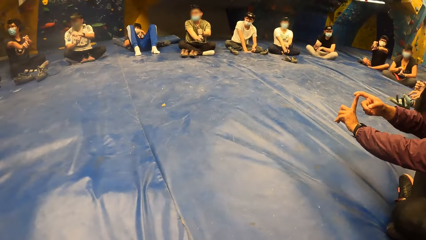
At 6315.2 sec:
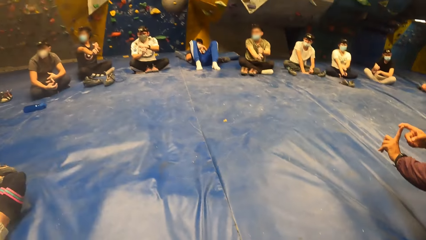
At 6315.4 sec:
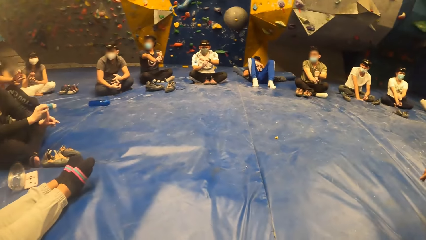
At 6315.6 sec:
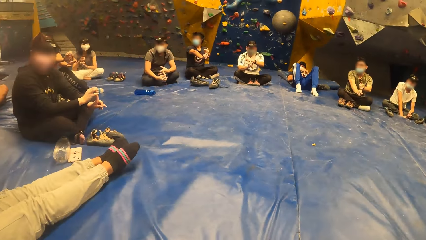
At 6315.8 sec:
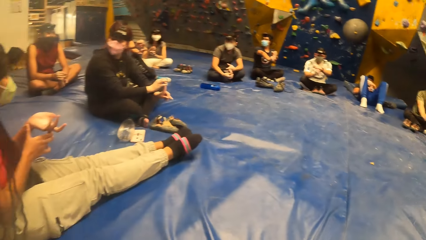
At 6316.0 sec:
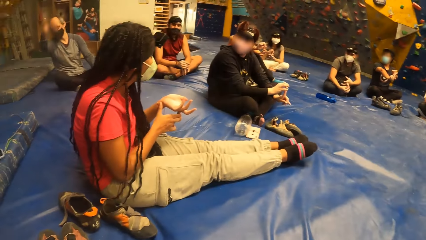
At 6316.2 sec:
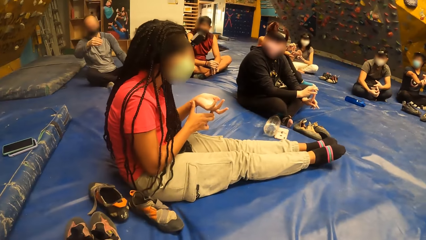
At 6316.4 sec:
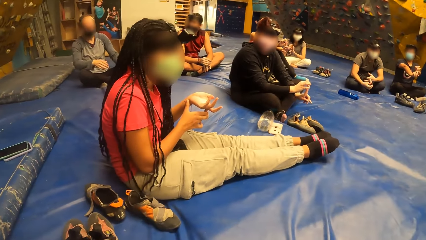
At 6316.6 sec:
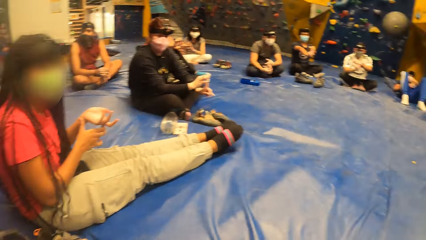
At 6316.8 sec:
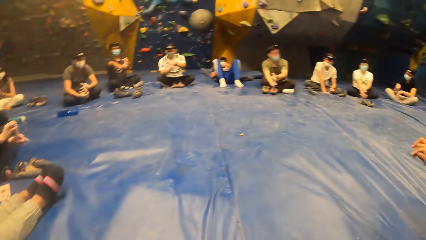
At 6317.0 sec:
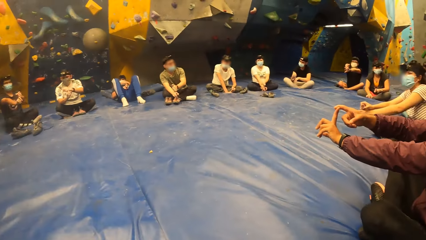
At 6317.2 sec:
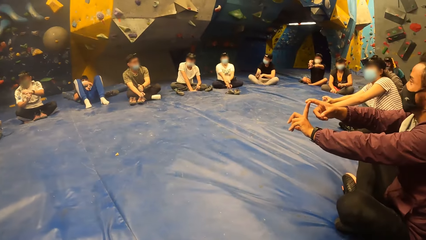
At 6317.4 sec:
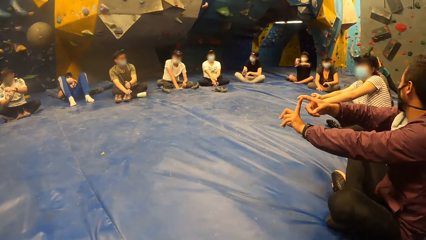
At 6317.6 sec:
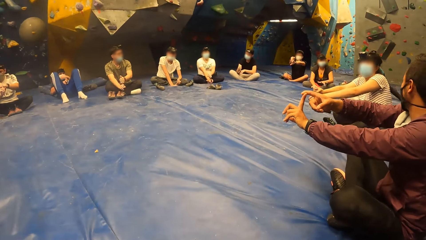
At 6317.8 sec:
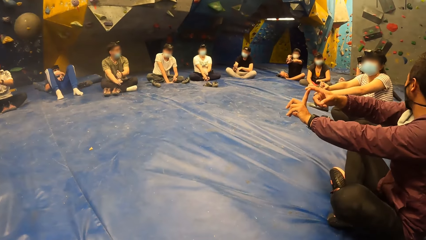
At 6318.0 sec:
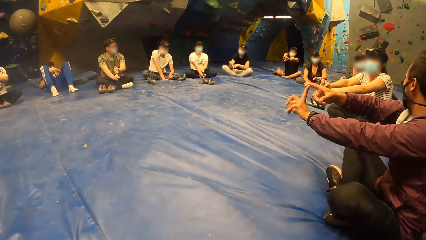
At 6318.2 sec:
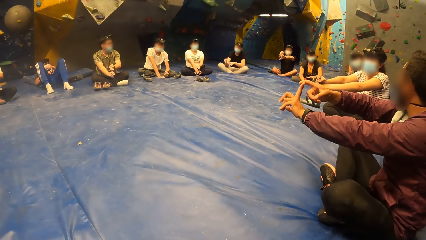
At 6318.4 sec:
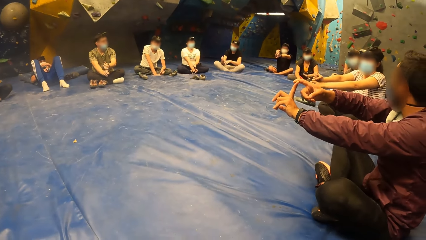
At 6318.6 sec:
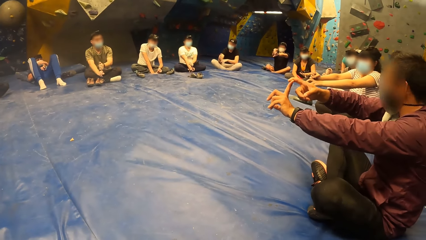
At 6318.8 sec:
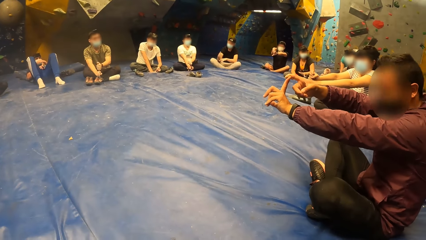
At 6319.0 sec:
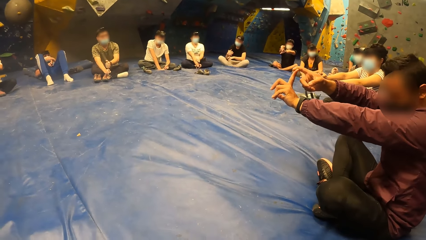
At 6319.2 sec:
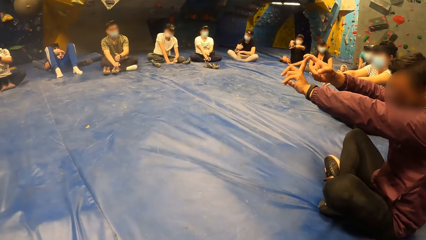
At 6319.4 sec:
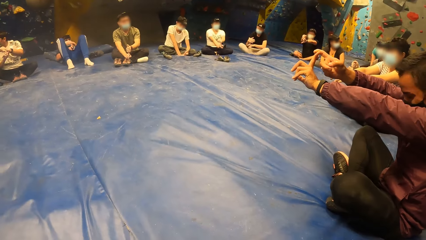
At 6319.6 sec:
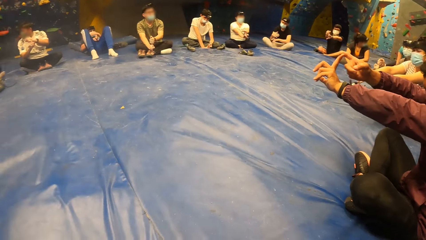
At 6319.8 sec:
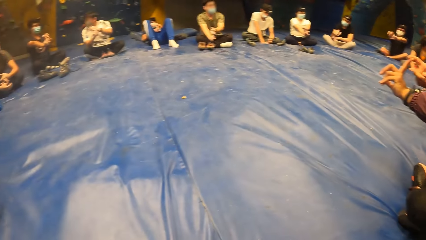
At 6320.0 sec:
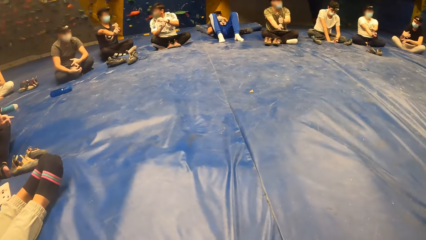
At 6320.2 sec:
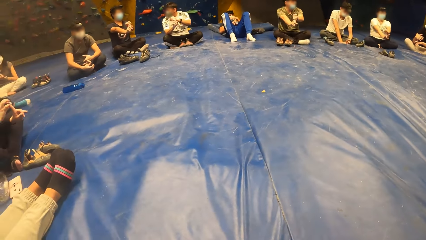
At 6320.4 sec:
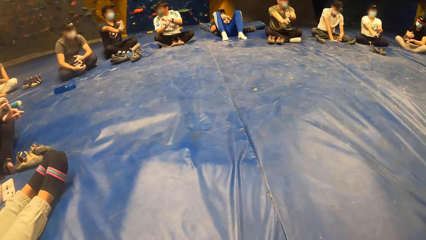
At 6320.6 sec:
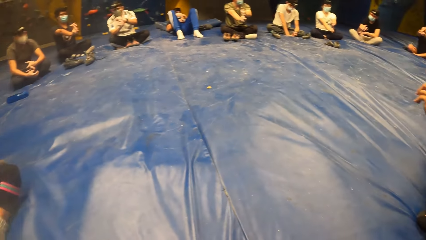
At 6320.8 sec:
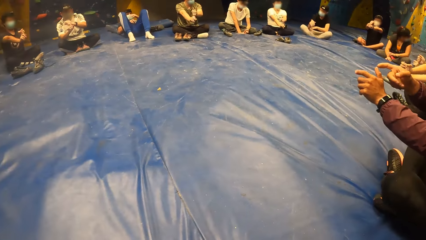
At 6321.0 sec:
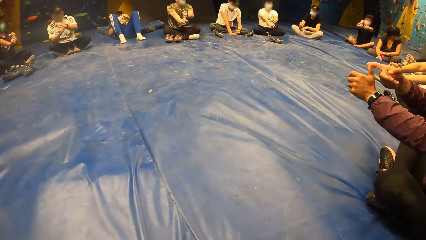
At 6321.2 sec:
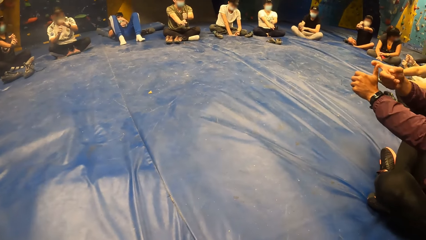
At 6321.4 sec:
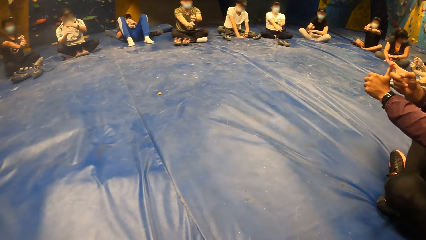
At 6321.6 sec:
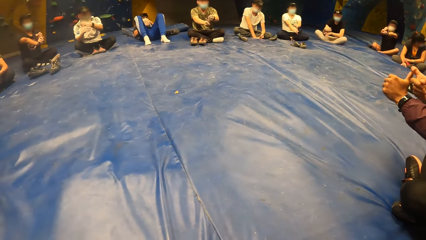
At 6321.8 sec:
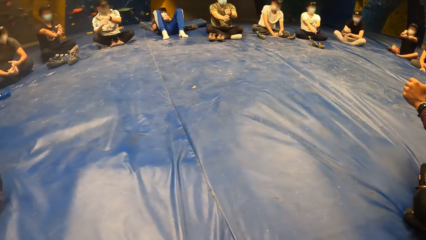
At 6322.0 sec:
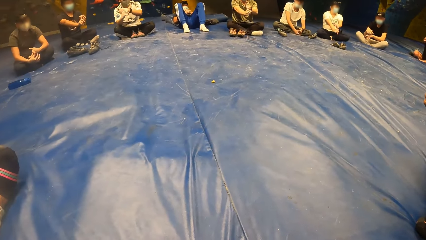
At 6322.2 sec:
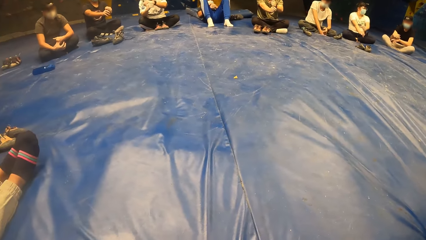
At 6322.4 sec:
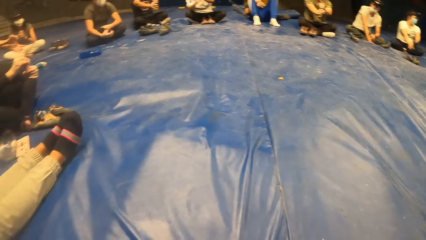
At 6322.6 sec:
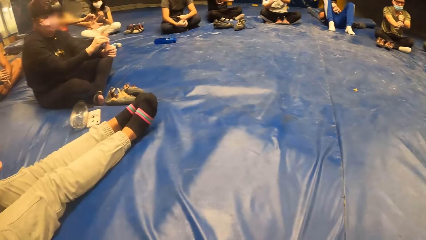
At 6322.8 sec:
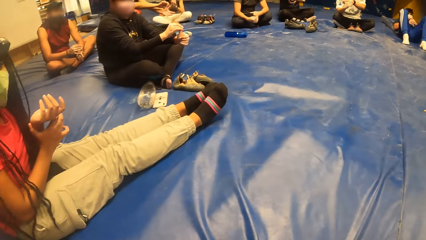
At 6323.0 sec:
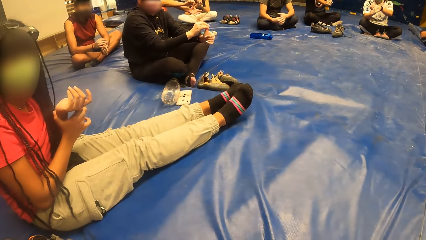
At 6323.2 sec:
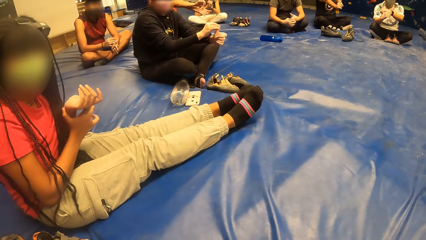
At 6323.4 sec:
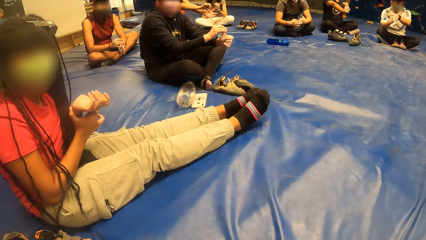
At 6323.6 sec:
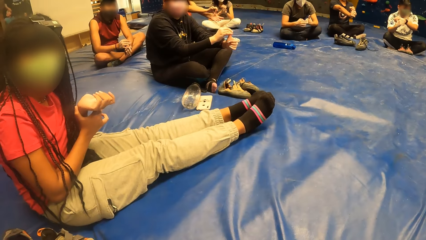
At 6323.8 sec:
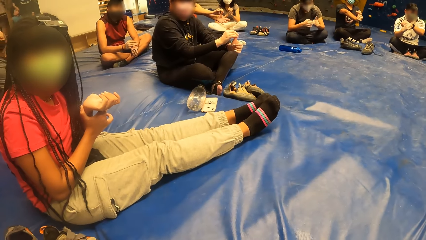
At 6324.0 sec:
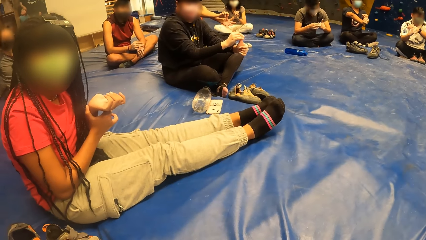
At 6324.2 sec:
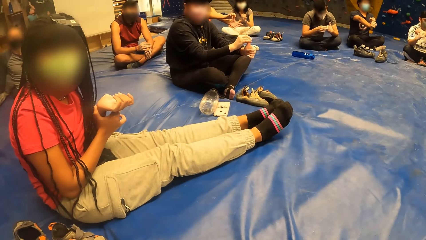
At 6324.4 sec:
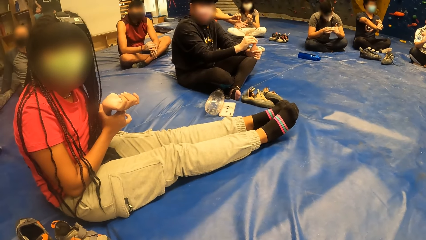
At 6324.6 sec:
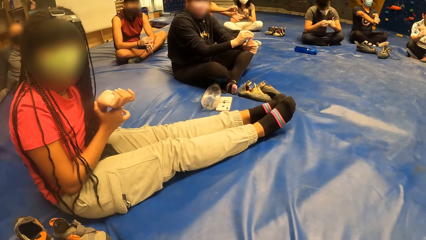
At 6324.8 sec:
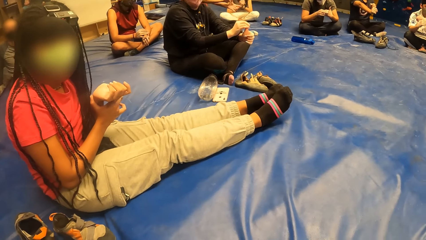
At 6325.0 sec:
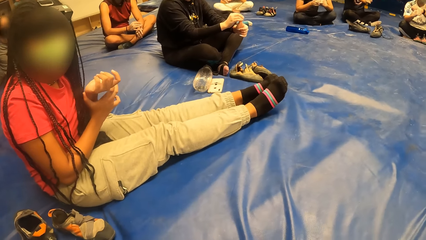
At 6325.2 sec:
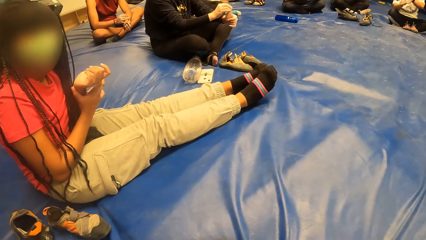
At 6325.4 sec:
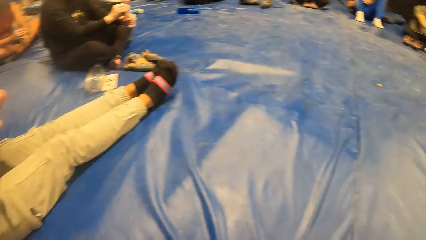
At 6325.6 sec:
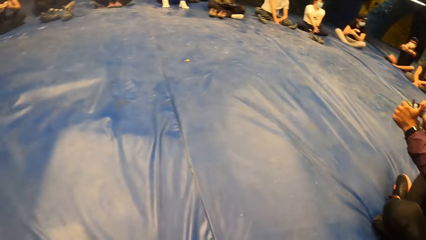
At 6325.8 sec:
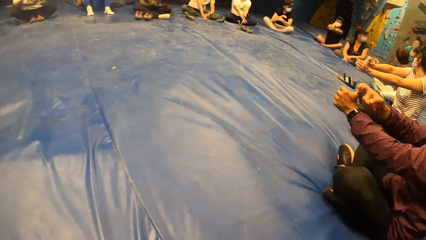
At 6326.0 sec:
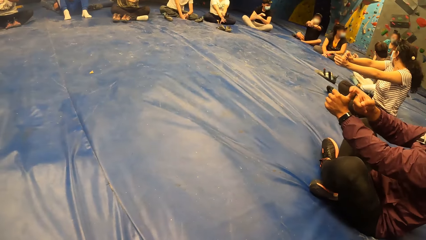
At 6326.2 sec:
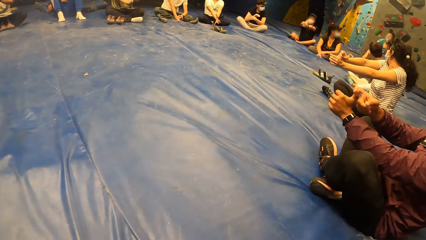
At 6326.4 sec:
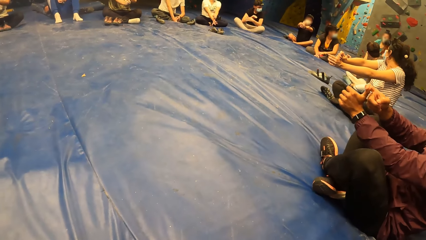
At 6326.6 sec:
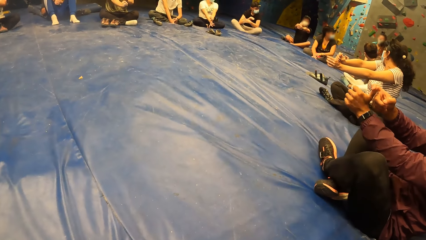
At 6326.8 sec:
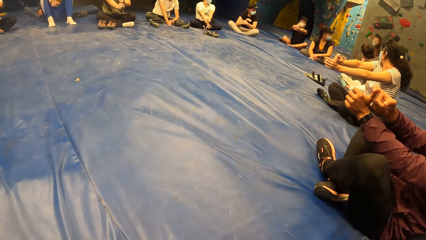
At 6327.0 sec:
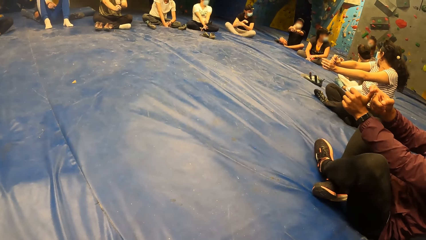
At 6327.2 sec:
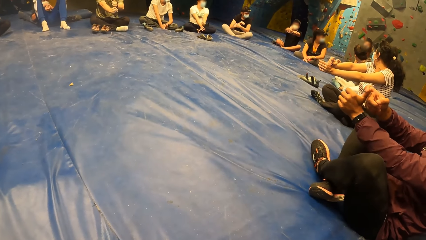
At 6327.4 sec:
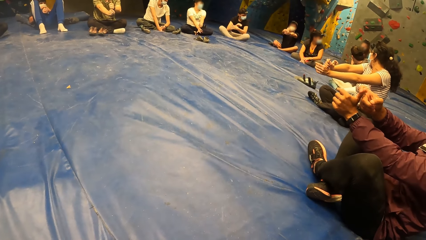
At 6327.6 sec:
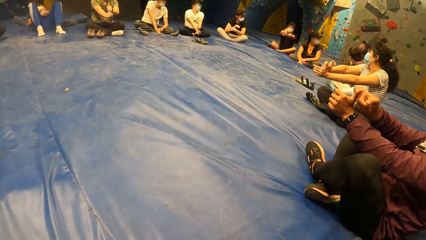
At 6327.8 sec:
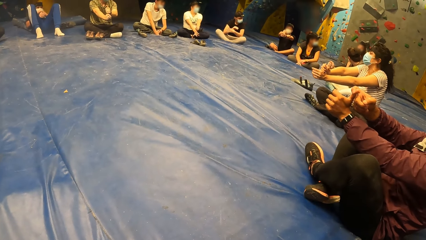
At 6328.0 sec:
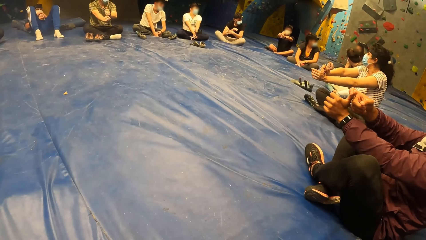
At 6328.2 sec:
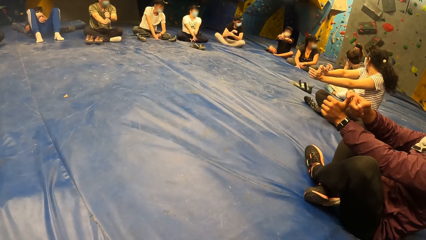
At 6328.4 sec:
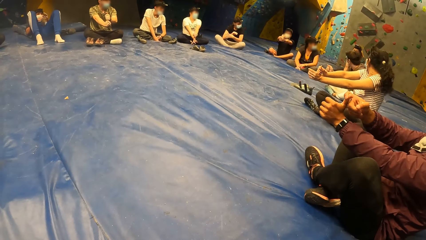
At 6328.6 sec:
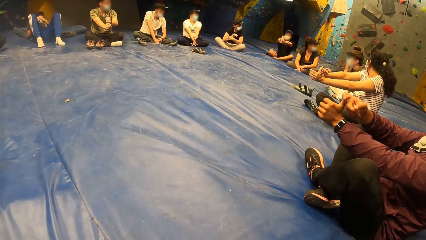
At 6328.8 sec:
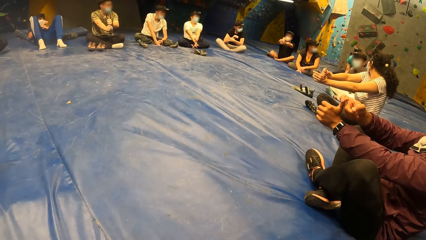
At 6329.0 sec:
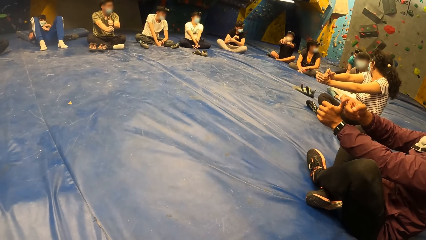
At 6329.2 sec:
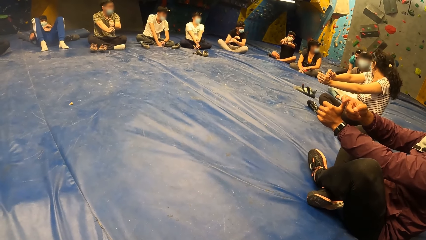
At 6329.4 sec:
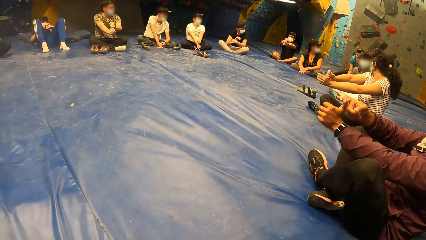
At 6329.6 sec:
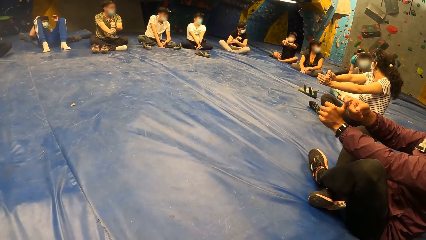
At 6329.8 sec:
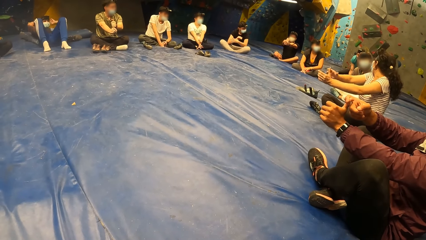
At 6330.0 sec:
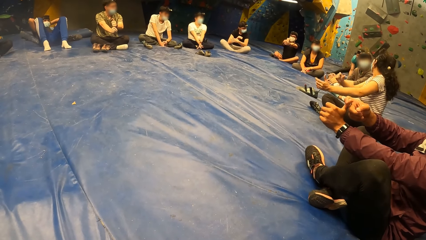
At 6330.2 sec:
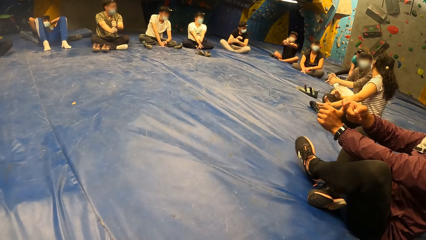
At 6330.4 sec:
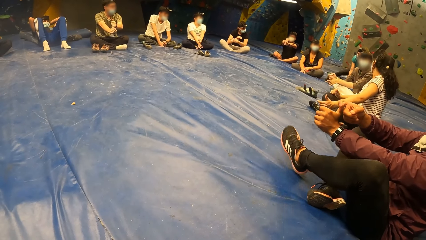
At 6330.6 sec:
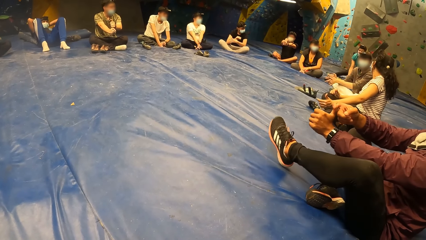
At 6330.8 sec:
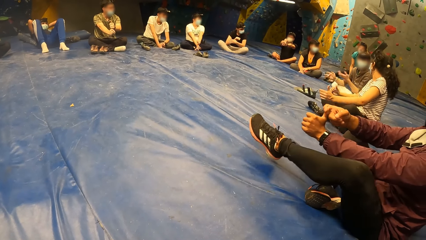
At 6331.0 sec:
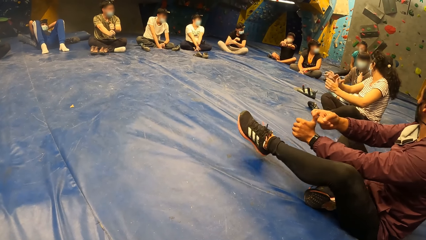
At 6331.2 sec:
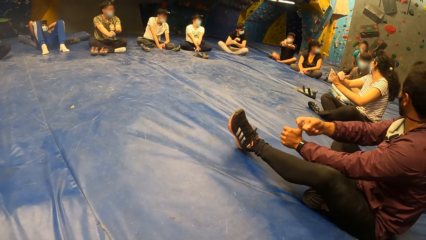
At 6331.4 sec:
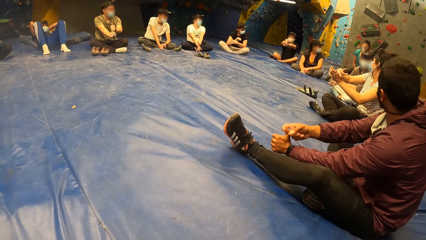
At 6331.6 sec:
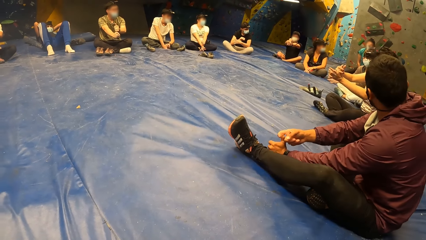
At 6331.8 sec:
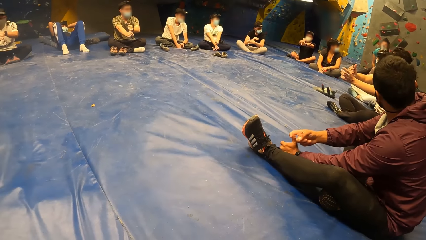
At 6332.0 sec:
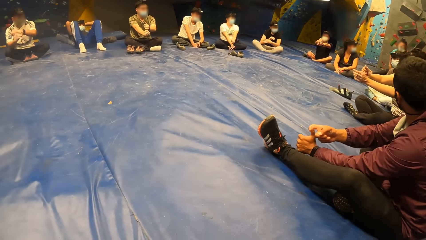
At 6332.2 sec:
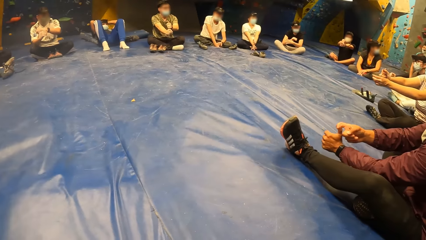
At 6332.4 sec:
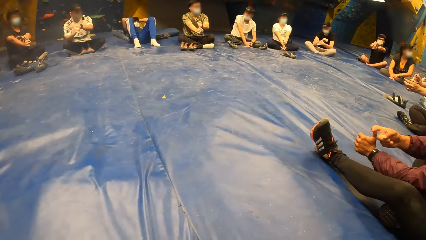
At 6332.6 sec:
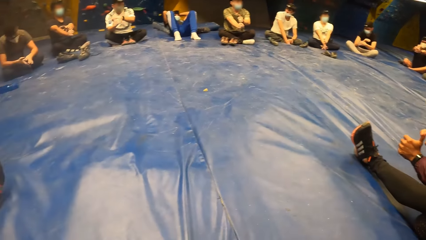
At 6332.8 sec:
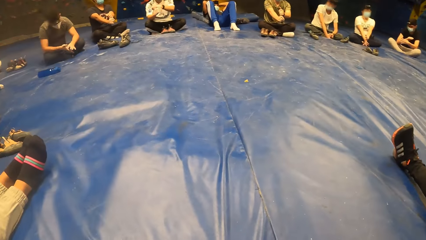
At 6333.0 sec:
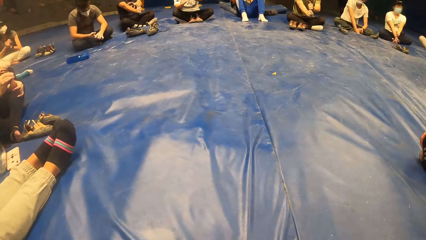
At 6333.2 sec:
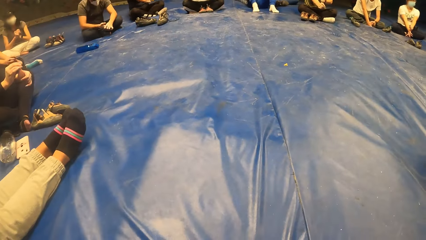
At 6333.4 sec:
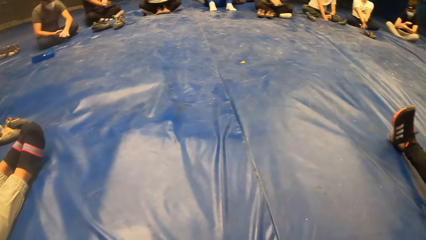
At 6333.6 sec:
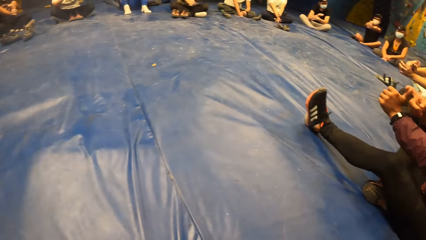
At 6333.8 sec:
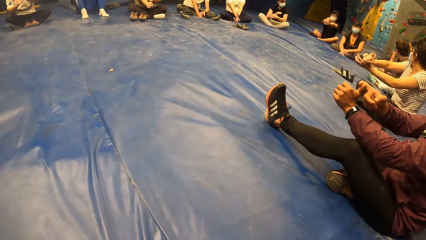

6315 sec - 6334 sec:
A man holds a finger on his left hand with his right hand with the group of people. The camera wearer interacts with a woman.
